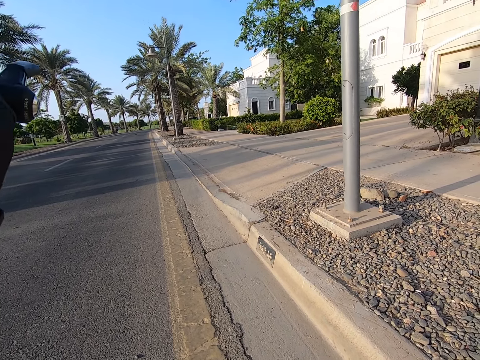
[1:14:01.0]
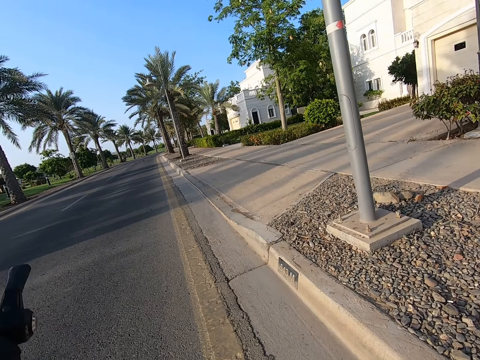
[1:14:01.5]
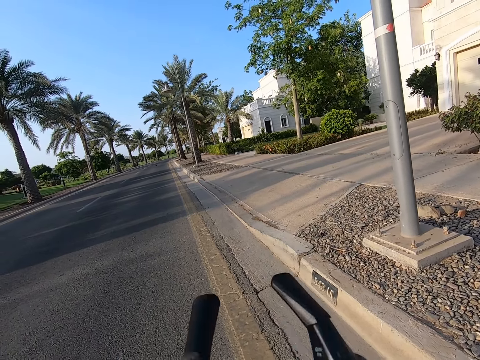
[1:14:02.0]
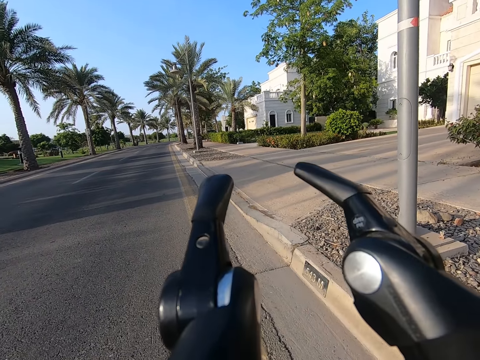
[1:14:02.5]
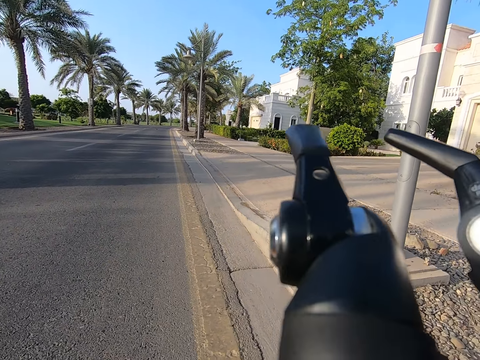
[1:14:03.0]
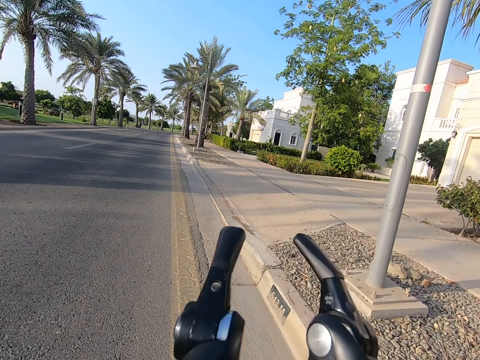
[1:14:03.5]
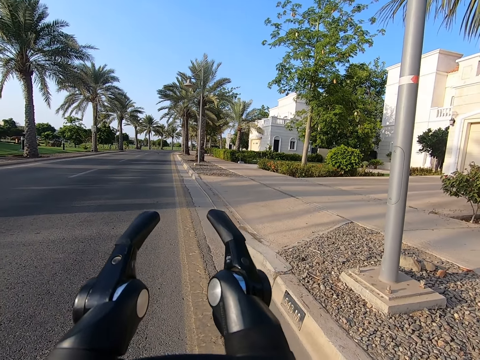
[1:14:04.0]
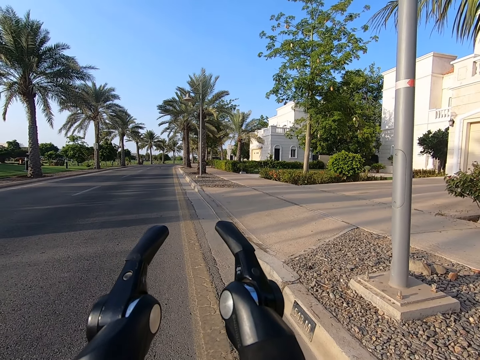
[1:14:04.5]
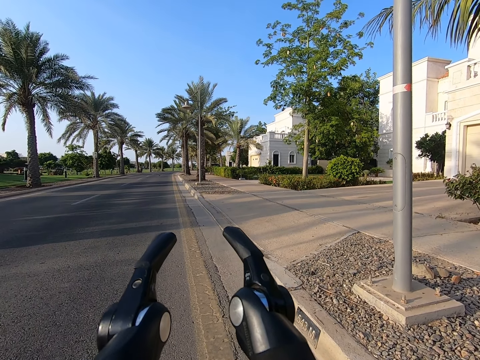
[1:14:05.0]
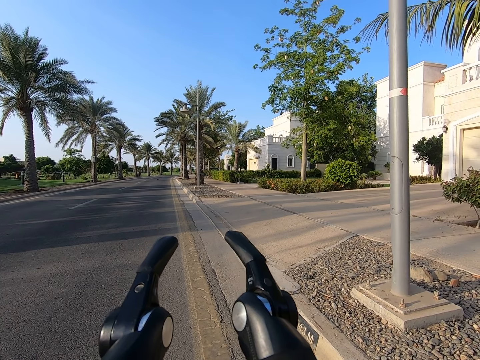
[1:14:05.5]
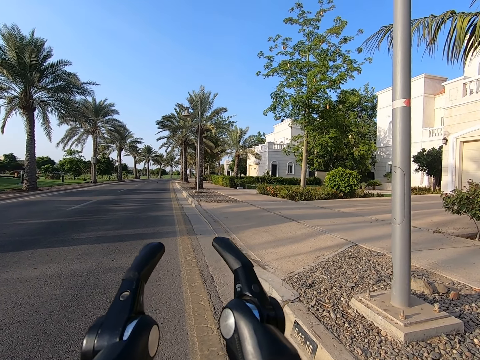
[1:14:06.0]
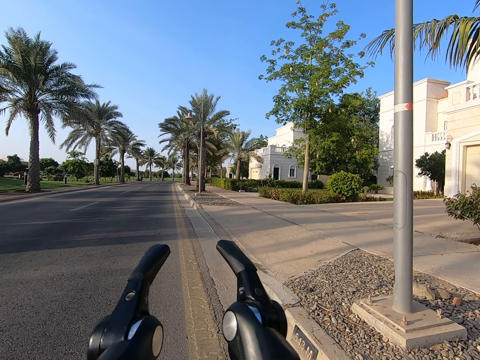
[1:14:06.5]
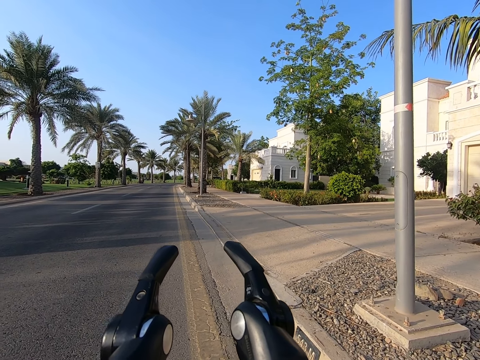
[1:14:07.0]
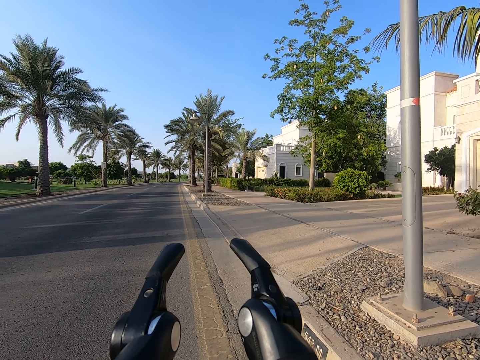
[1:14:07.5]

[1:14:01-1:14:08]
The camera wearer adjusts a bike on a road. They look around the road.
